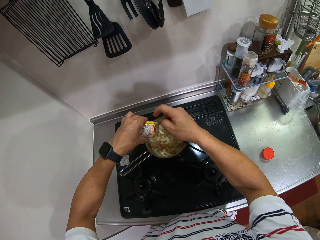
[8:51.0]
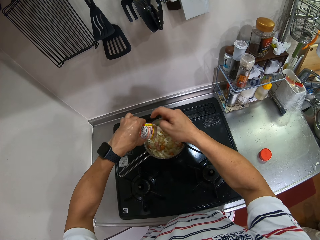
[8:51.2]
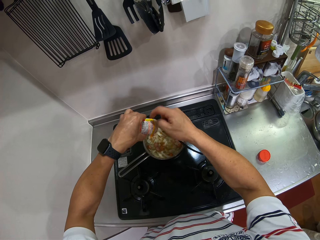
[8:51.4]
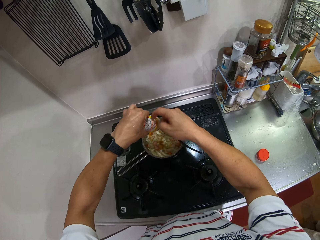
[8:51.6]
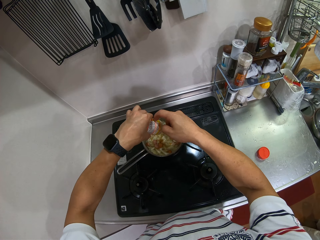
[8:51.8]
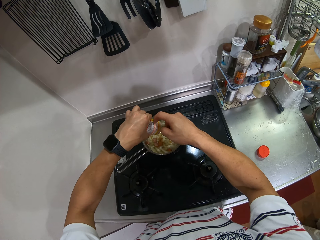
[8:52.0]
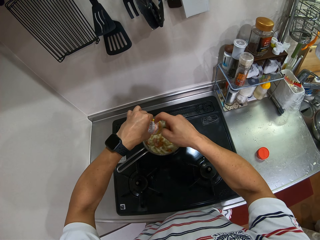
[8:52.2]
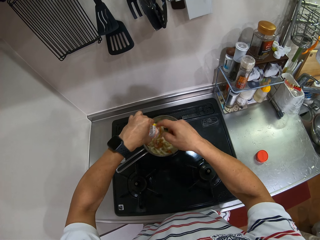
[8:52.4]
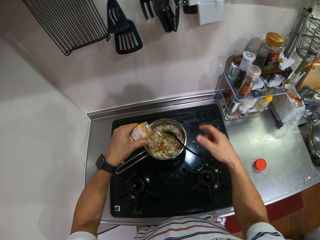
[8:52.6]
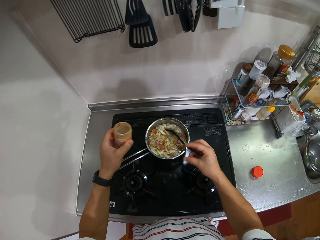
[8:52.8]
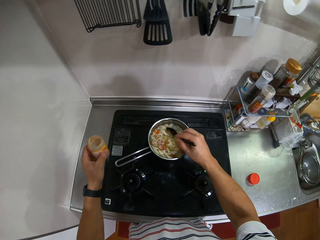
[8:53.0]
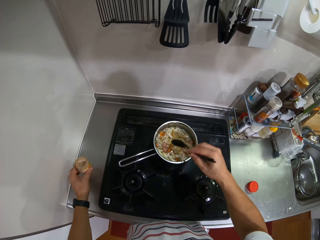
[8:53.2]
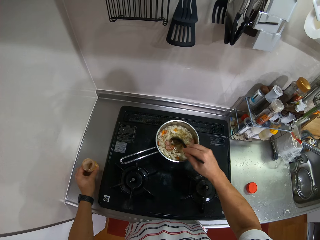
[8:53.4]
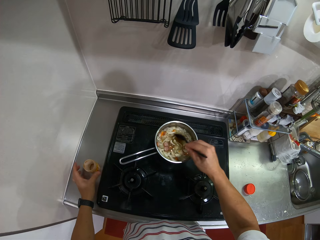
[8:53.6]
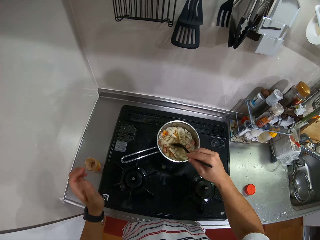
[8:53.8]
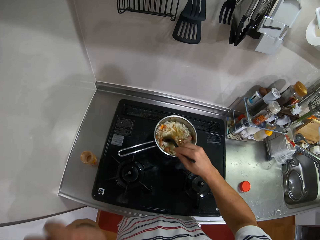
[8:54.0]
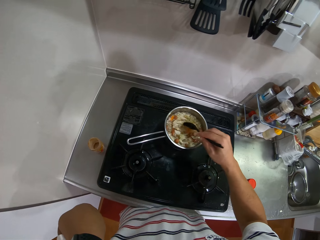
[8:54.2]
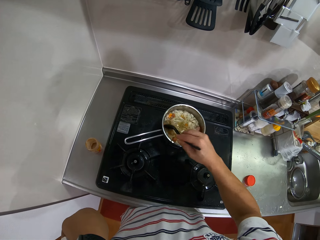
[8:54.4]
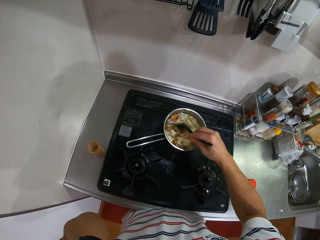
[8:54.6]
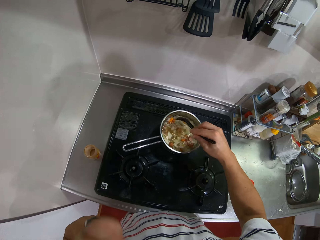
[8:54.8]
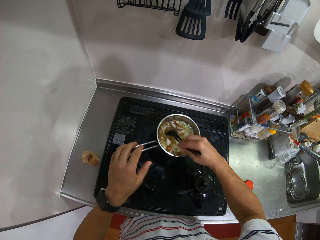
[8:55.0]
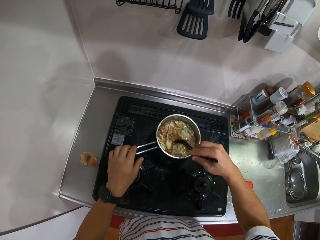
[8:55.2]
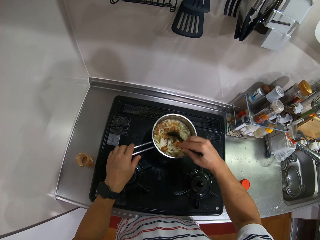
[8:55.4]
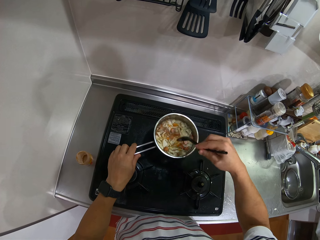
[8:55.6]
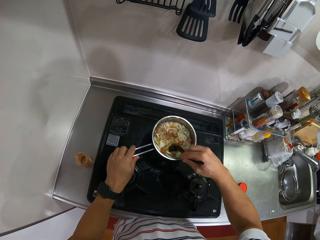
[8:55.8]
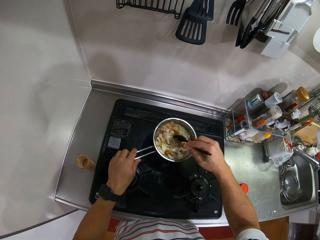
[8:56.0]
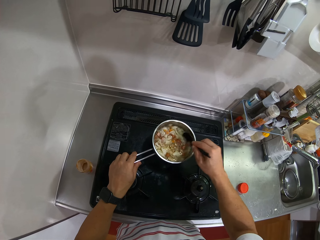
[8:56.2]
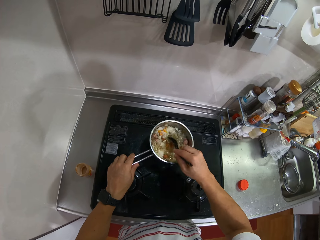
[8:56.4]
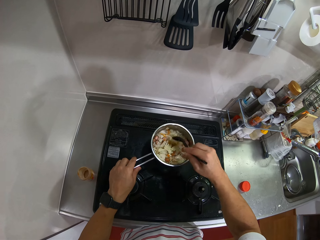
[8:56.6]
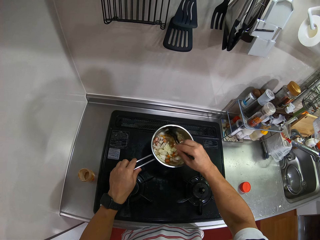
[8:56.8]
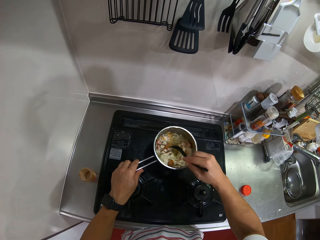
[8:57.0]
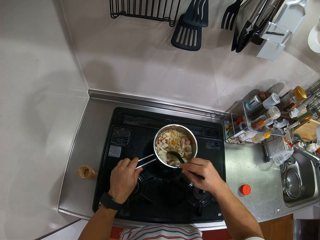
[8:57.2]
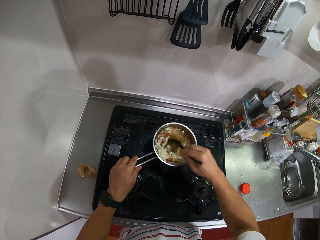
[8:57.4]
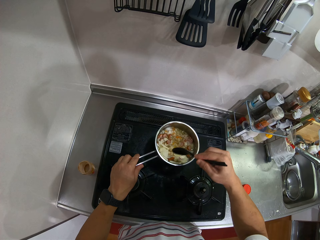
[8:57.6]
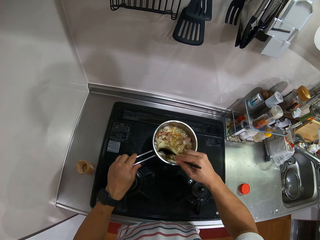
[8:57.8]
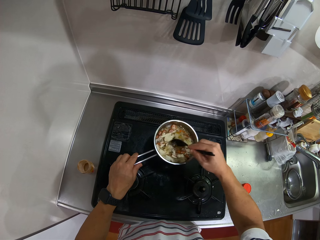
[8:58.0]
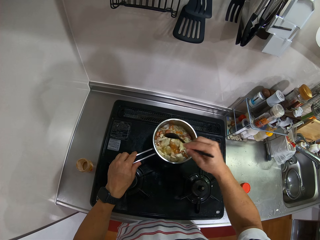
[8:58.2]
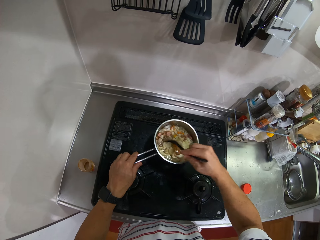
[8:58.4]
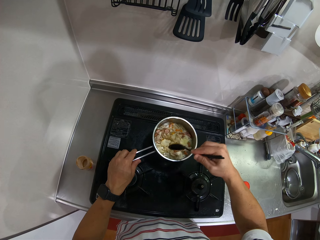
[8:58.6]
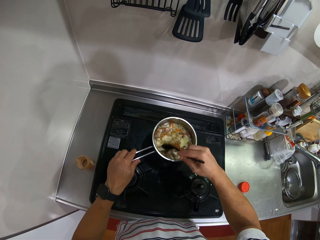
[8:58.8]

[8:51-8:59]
The camera wearer taps on something. They put the spice in the food. They put the spice container on the kitchen counter. They stir the cabbage.

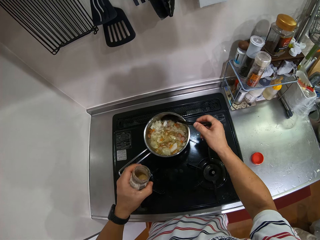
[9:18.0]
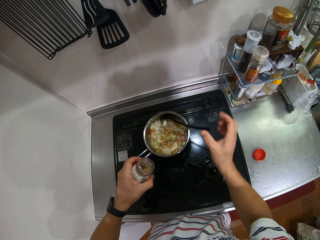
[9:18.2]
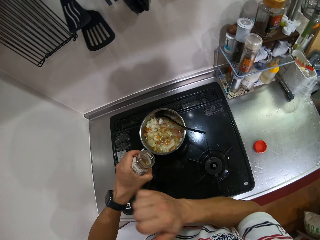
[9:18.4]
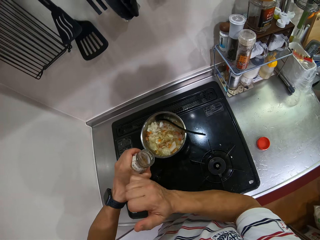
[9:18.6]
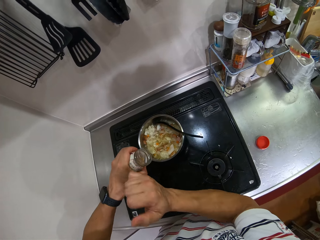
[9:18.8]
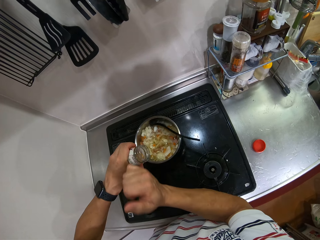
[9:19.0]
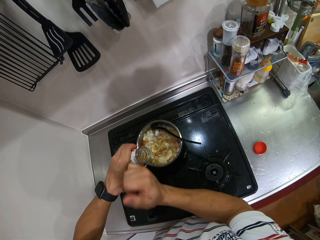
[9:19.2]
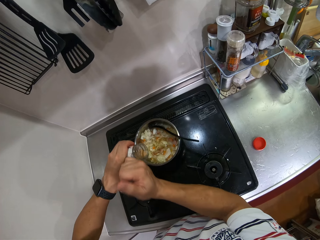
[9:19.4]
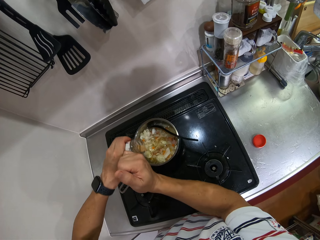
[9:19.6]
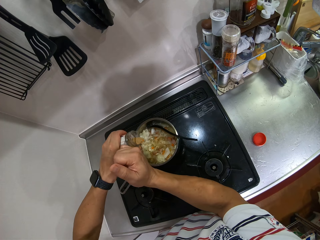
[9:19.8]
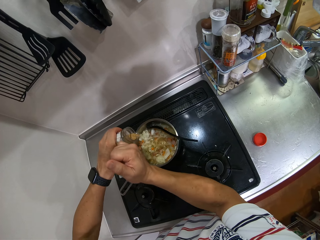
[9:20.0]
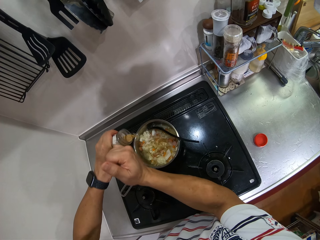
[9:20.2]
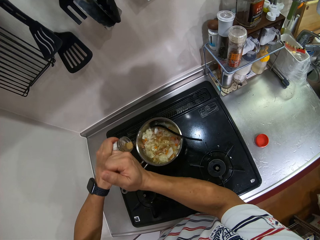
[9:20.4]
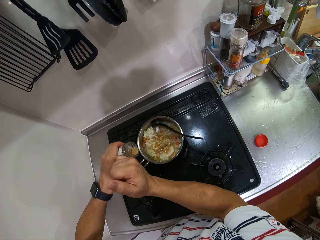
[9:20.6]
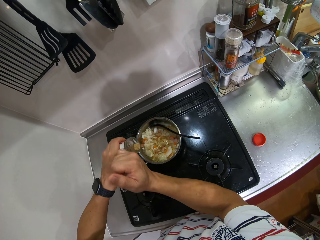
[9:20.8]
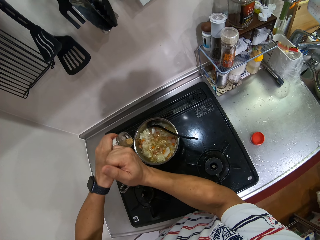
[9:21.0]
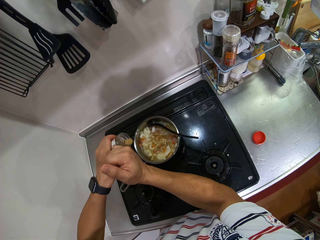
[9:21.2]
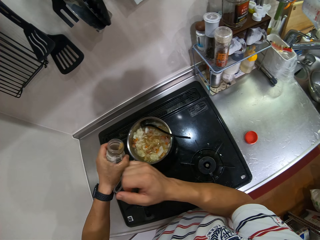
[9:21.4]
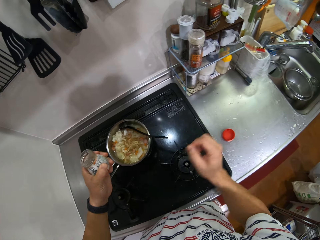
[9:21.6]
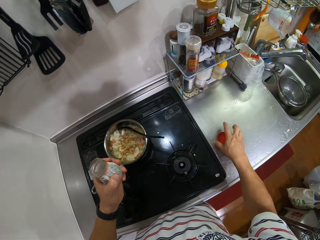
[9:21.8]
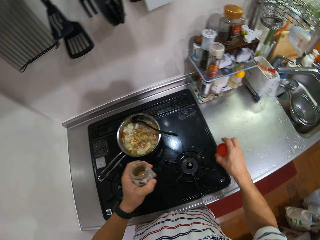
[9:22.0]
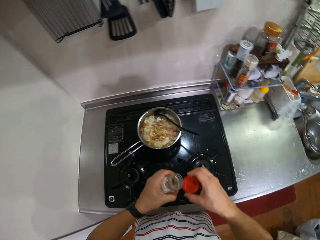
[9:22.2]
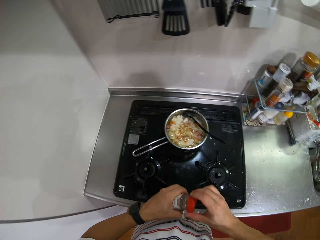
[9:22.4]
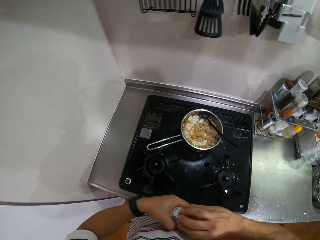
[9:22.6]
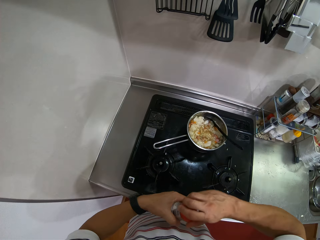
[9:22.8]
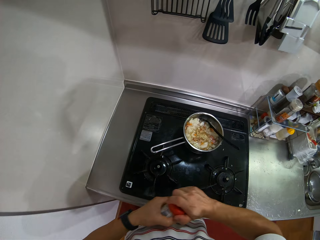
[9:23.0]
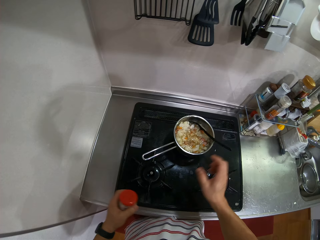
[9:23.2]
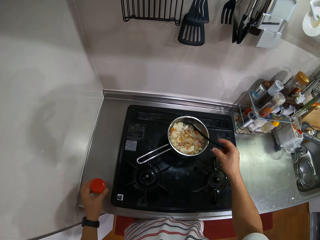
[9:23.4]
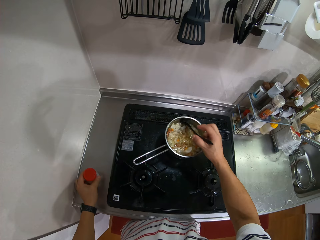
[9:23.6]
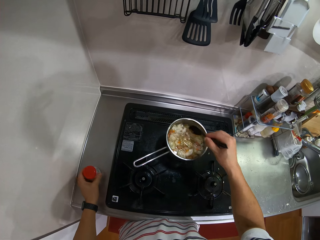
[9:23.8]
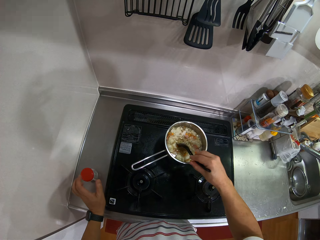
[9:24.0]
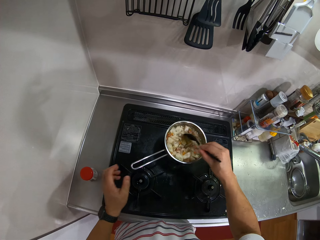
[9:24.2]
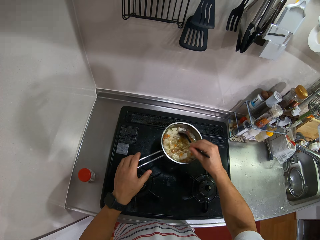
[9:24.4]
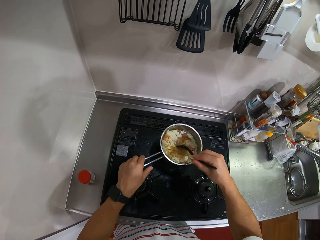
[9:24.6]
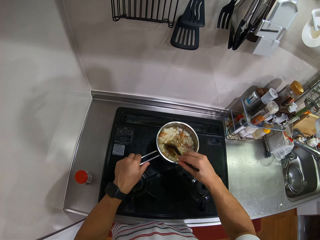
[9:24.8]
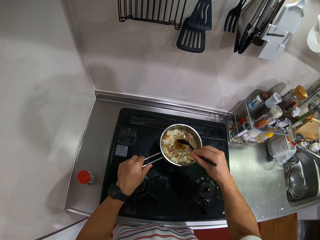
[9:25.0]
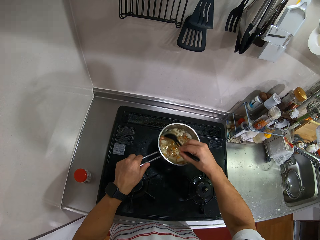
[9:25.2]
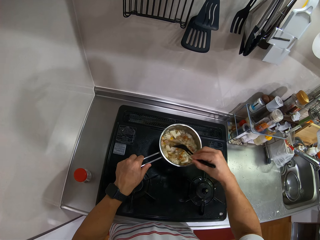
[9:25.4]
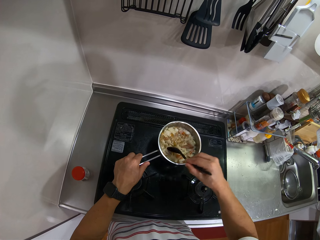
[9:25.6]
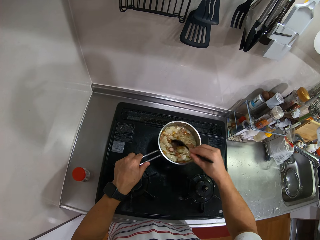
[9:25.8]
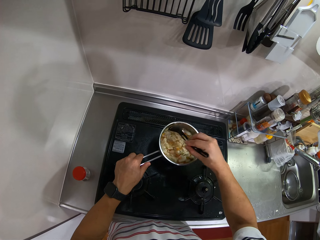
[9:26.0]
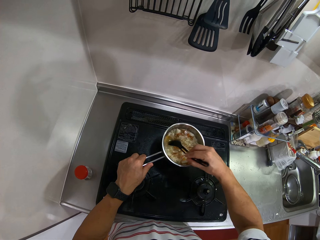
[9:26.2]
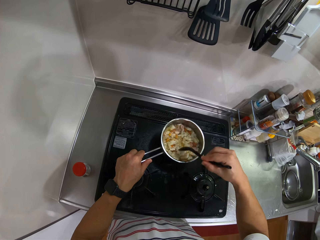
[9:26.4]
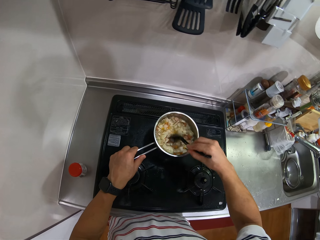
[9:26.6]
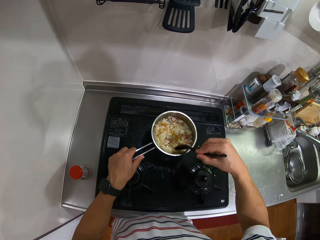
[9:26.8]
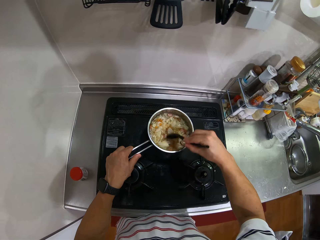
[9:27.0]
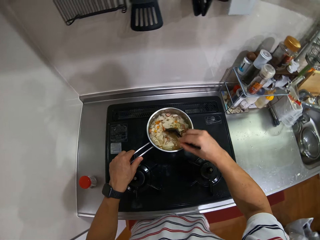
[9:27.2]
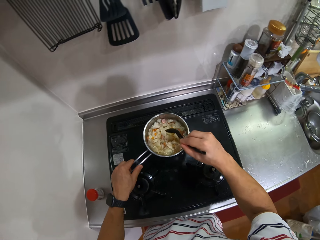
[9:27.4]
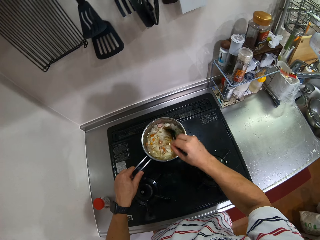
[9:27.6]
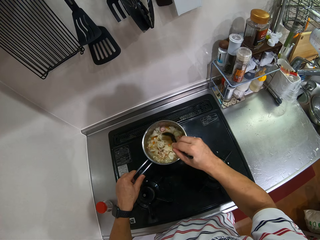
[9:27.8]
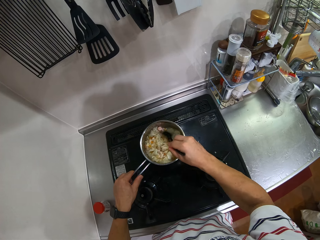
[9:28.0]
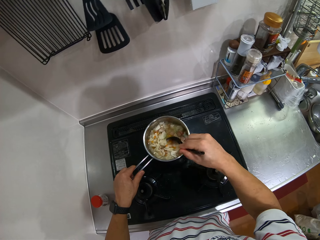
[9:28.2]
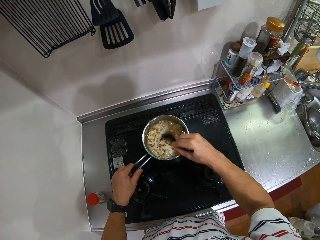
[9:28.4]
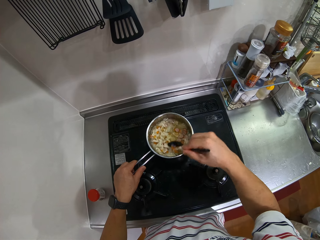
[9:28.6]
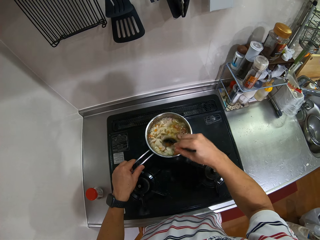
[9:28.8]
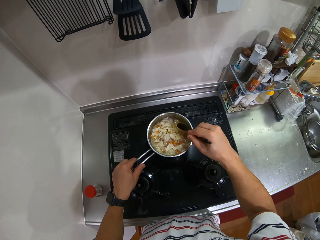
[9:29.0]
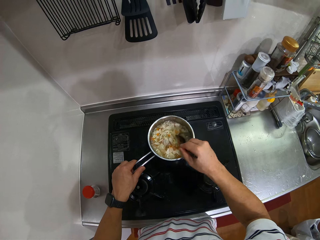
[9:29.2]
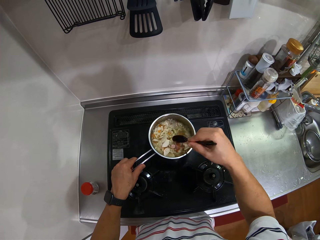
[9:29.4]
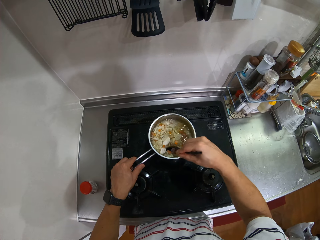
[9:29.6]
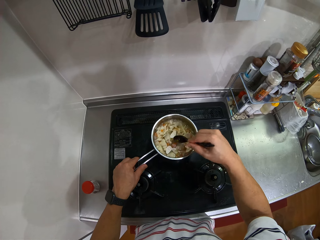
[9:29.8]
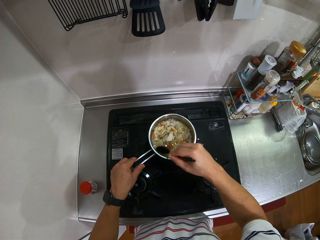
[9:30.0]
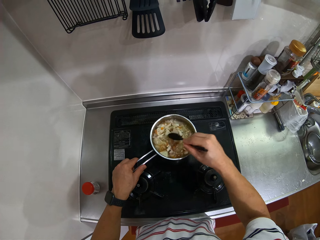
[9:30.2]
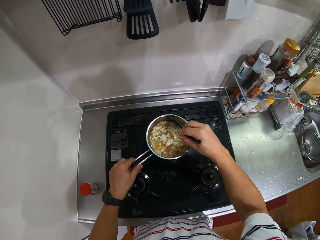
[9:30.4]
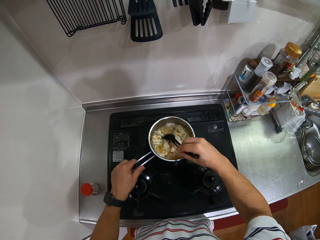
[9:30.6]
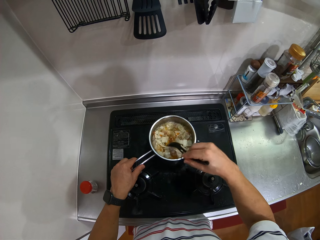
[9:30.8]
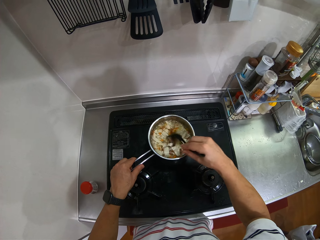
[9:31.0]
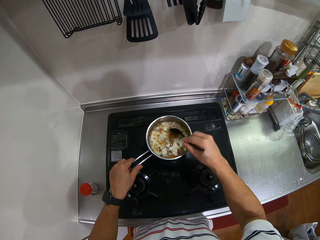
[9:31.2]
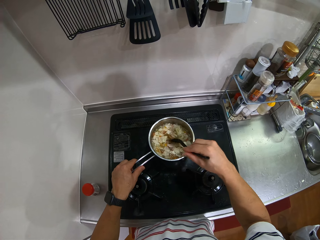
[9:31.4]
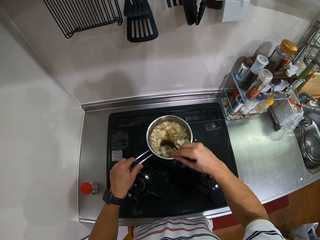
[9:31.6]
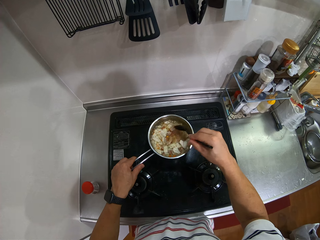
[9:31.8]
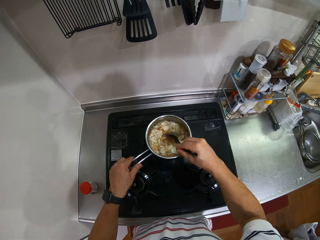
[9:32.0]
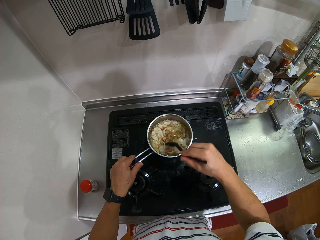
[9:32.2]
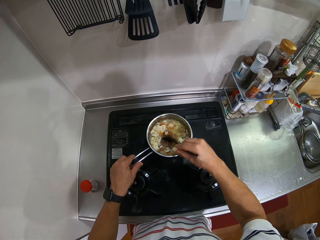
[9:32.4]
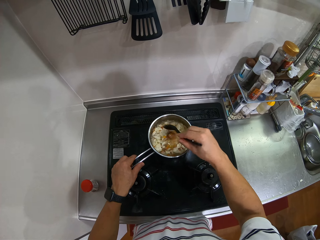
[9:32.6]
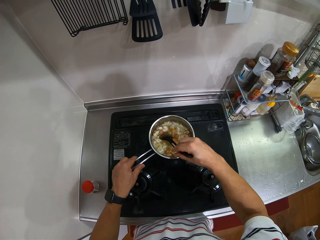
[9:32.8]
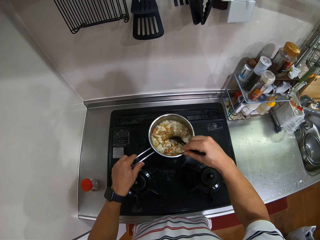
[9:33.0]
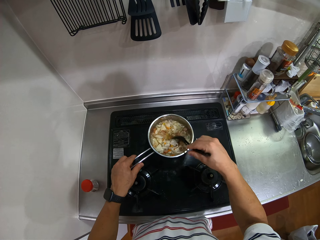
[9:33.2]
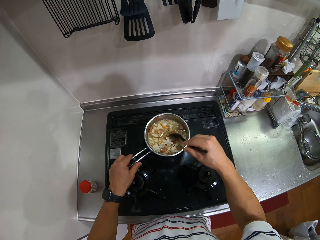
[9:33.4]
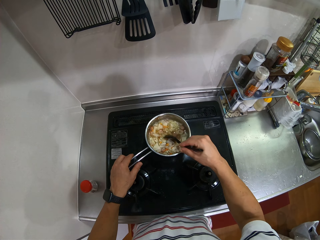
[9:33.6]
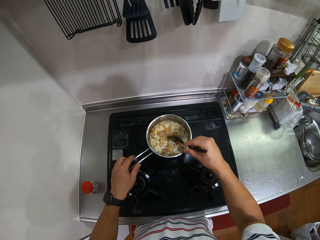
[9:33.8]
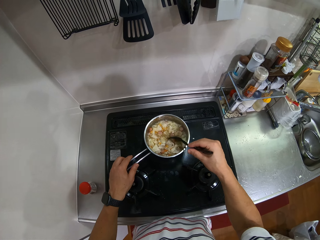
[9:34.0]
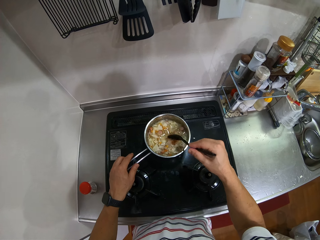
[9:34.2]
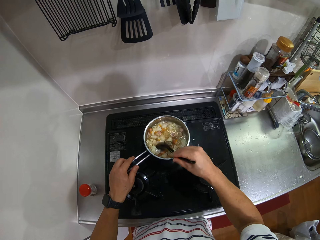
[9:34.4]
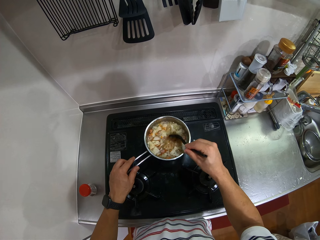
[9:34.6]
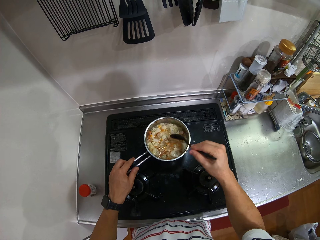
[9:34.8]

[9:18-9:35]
The camera wearer taps something from the spice container. They put spice in the cooking pot. They pick up the lid. They close the spice container. They stir vegetables in the cooking pot. They put the spice container on the kitchen counter.
